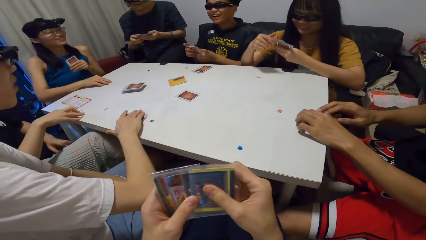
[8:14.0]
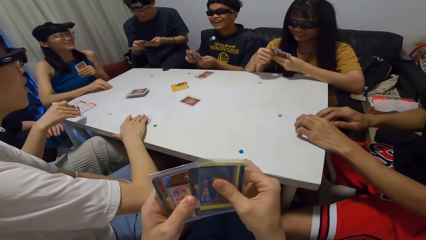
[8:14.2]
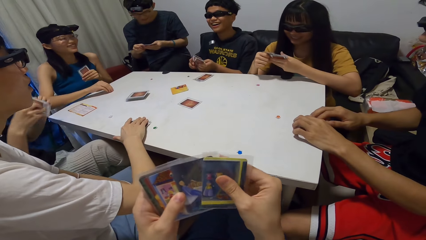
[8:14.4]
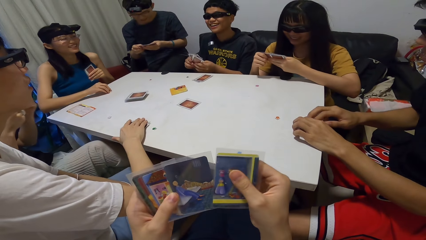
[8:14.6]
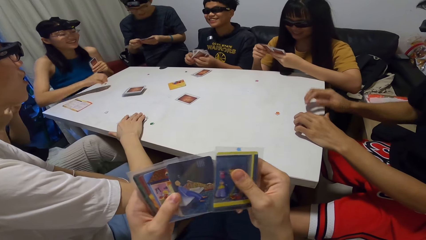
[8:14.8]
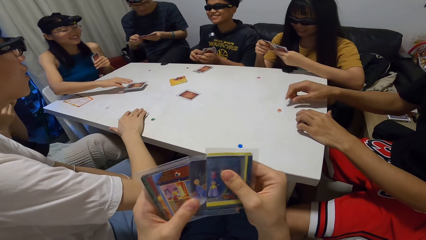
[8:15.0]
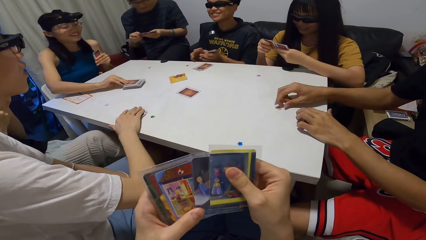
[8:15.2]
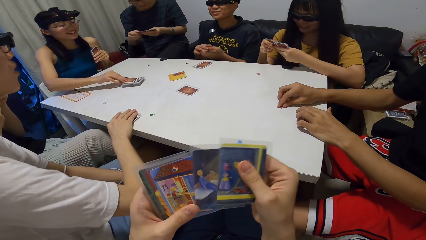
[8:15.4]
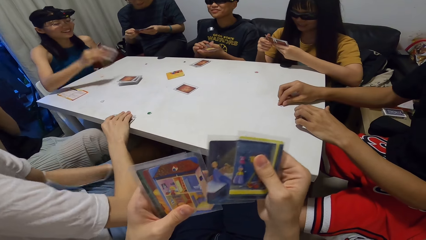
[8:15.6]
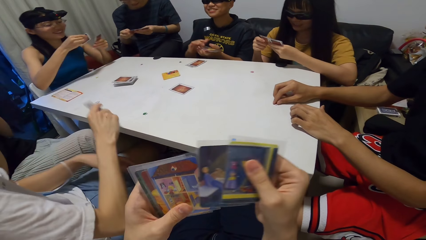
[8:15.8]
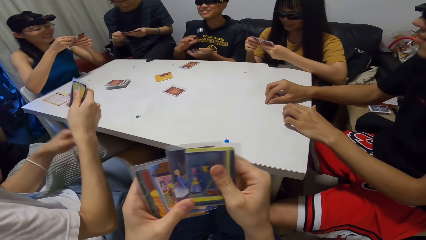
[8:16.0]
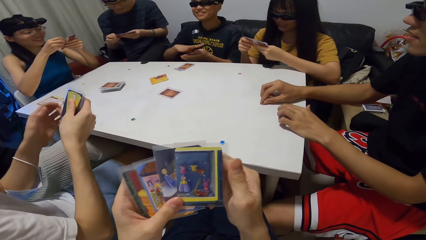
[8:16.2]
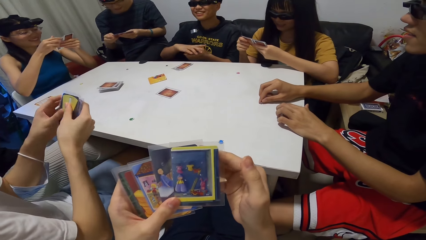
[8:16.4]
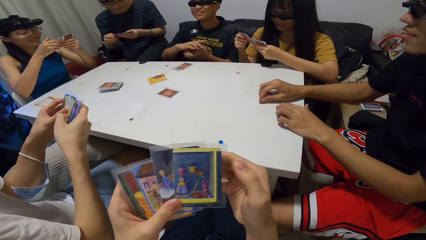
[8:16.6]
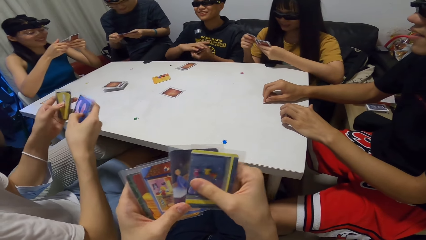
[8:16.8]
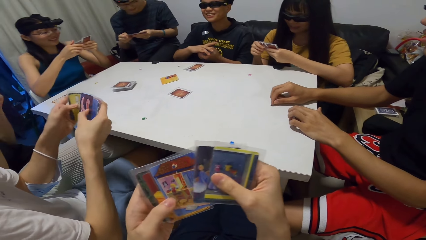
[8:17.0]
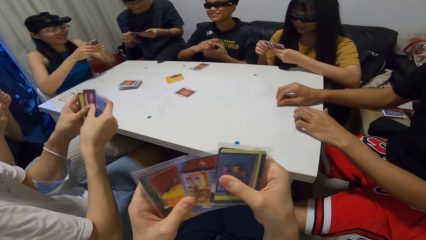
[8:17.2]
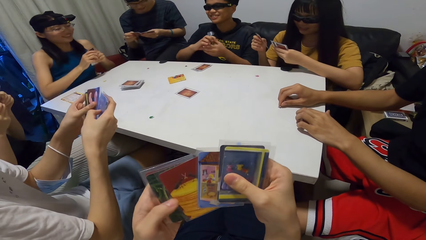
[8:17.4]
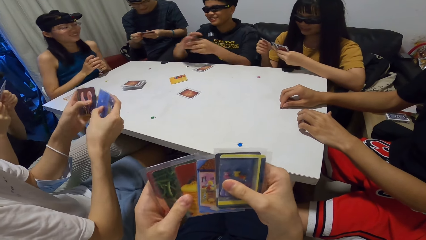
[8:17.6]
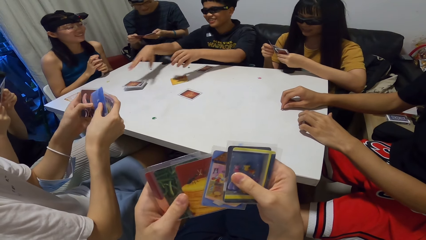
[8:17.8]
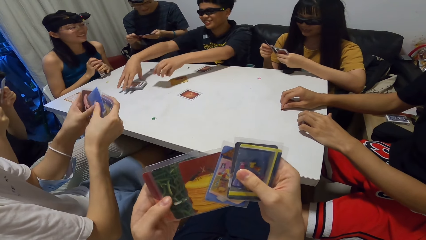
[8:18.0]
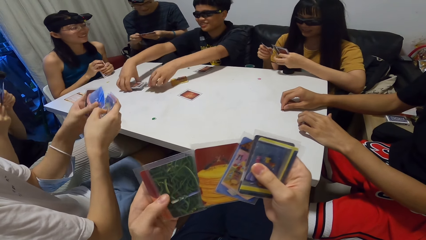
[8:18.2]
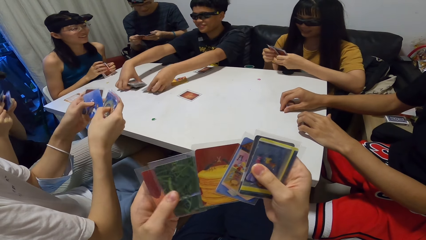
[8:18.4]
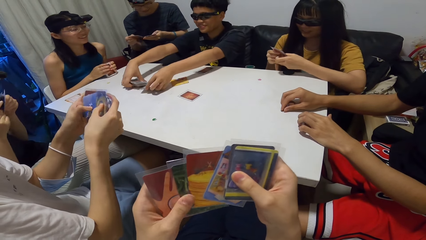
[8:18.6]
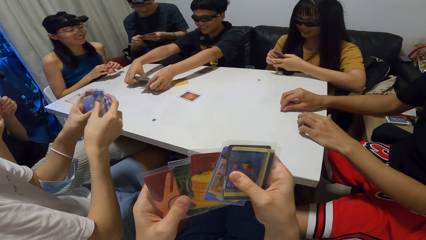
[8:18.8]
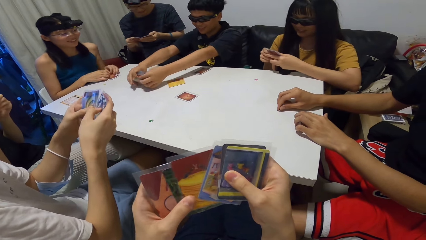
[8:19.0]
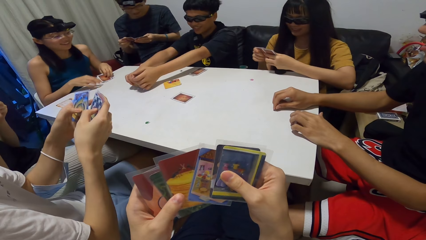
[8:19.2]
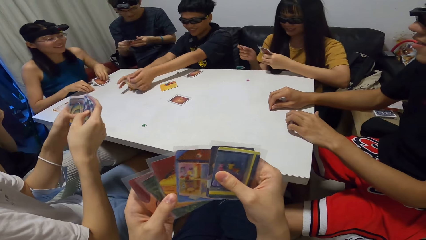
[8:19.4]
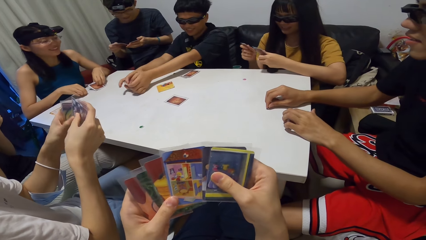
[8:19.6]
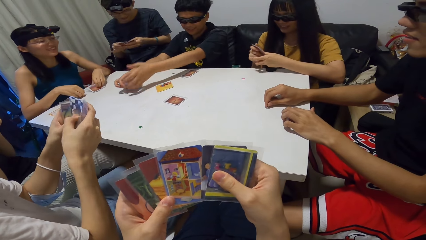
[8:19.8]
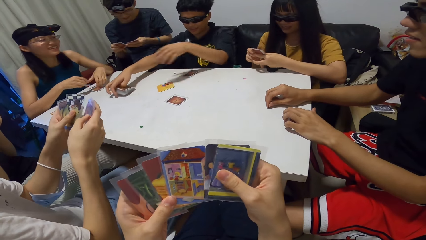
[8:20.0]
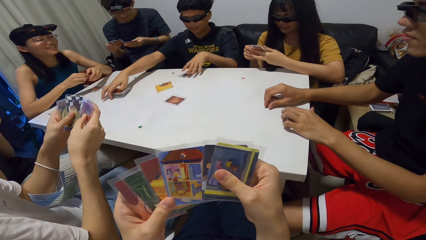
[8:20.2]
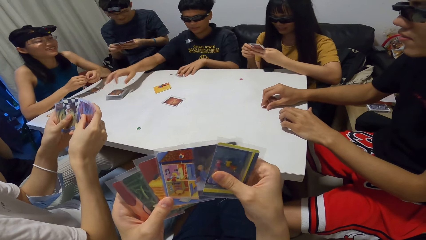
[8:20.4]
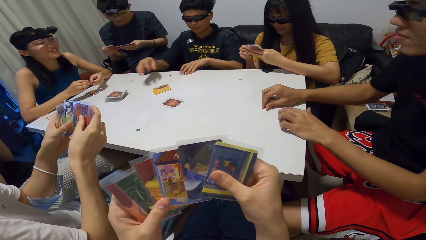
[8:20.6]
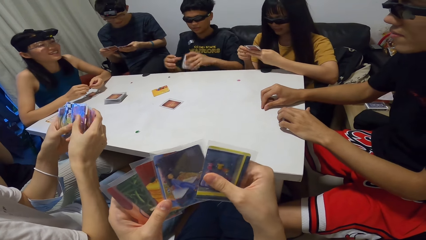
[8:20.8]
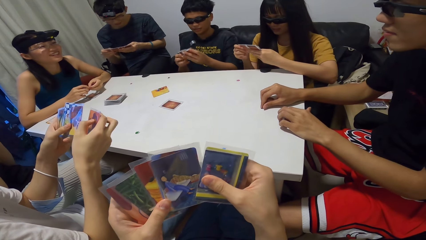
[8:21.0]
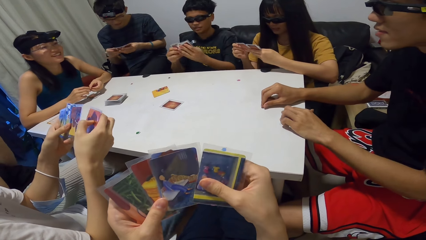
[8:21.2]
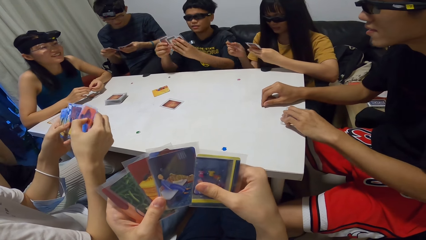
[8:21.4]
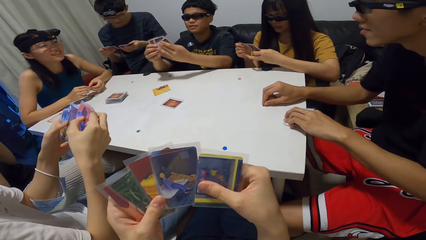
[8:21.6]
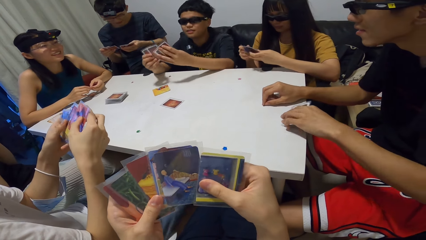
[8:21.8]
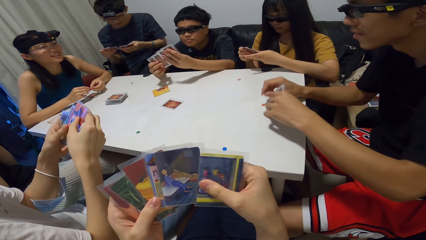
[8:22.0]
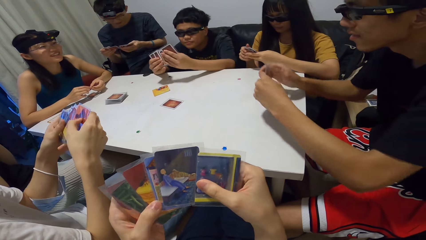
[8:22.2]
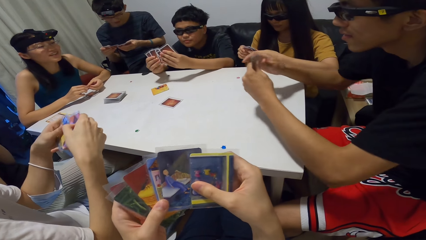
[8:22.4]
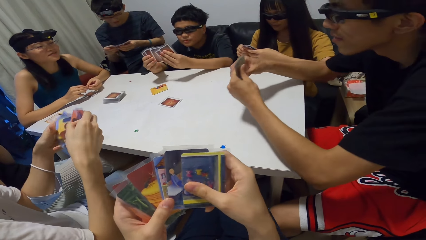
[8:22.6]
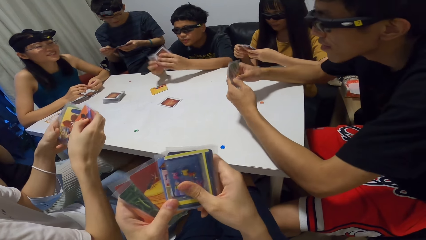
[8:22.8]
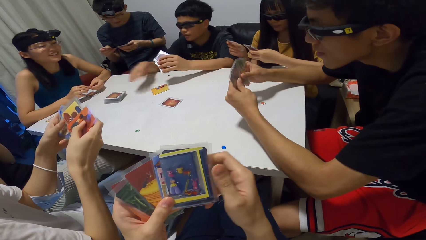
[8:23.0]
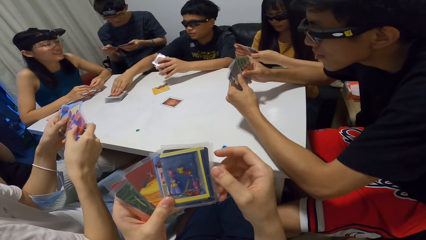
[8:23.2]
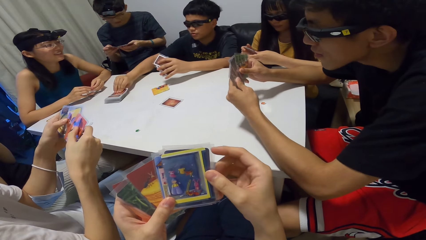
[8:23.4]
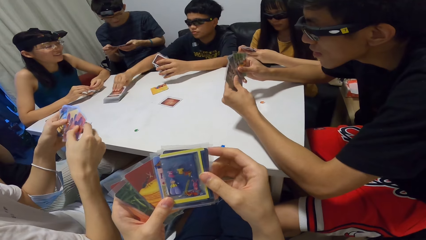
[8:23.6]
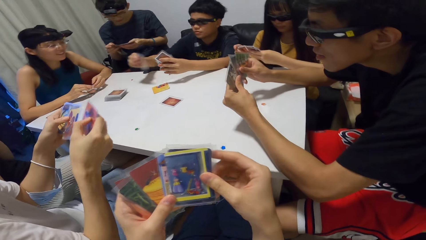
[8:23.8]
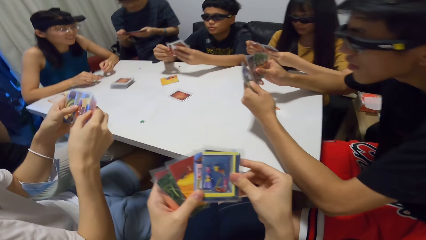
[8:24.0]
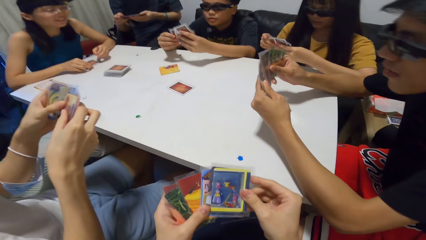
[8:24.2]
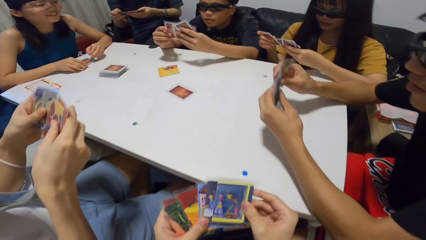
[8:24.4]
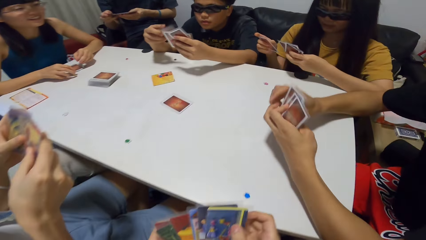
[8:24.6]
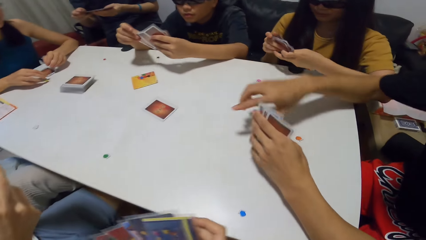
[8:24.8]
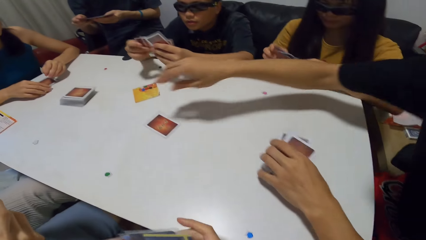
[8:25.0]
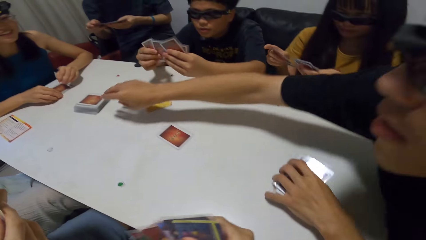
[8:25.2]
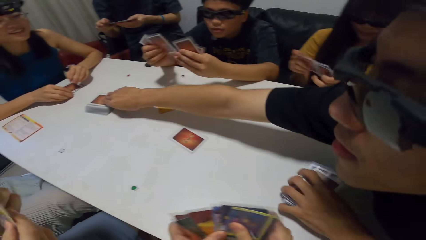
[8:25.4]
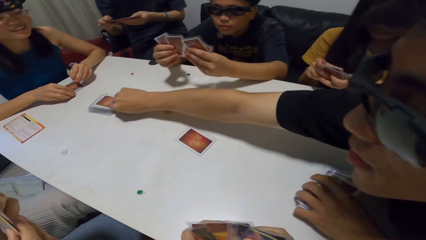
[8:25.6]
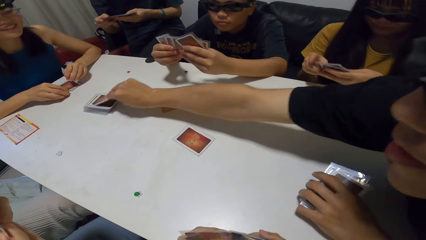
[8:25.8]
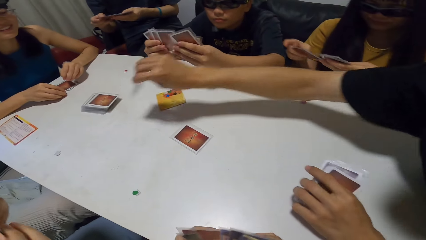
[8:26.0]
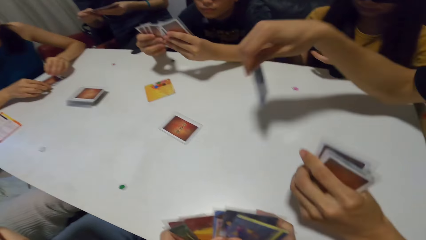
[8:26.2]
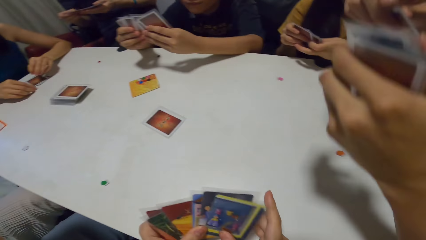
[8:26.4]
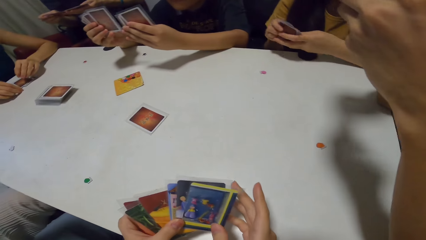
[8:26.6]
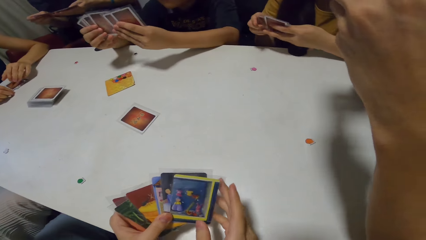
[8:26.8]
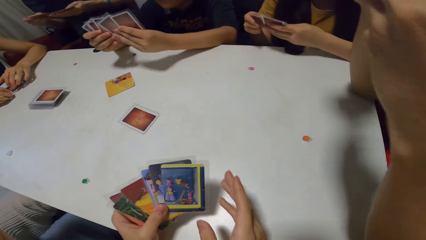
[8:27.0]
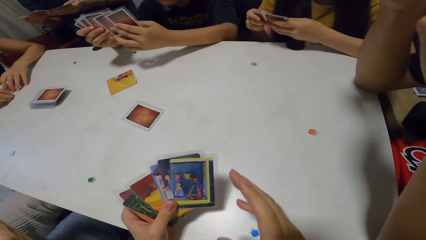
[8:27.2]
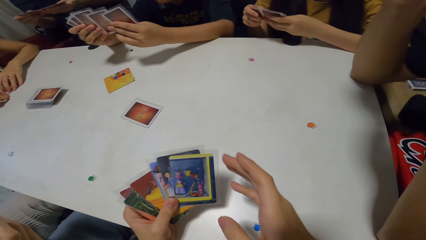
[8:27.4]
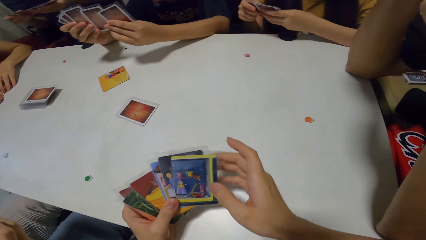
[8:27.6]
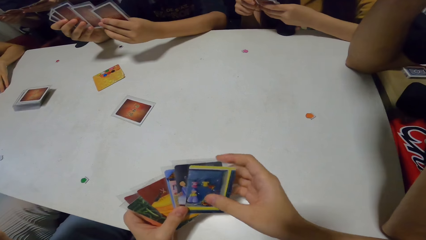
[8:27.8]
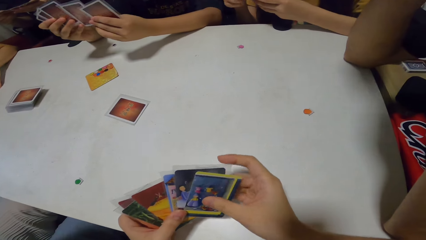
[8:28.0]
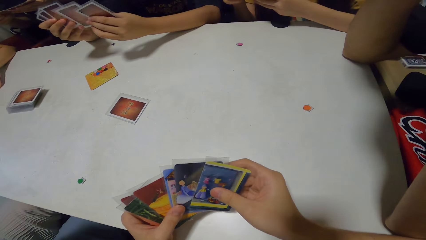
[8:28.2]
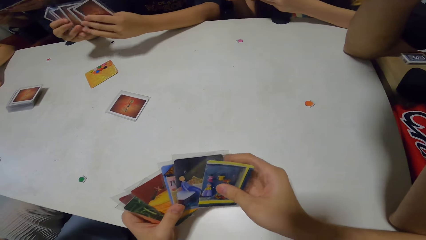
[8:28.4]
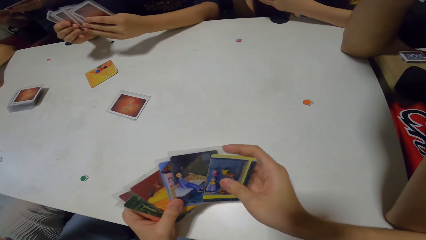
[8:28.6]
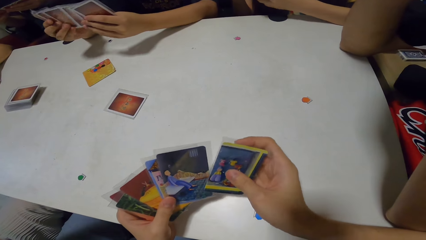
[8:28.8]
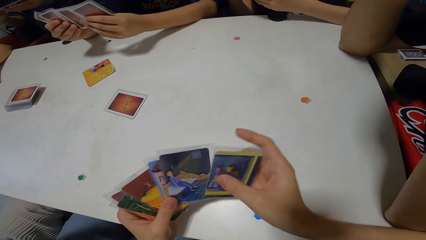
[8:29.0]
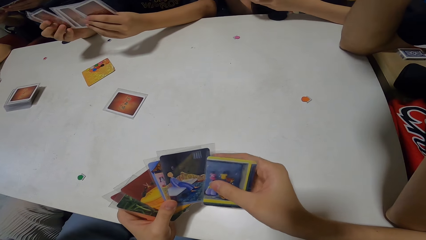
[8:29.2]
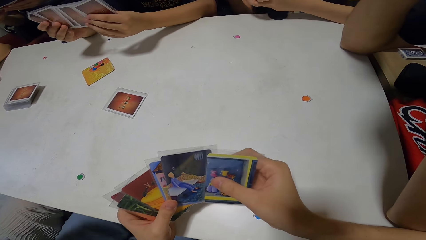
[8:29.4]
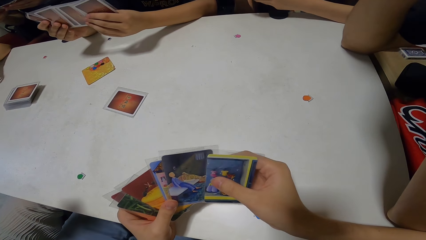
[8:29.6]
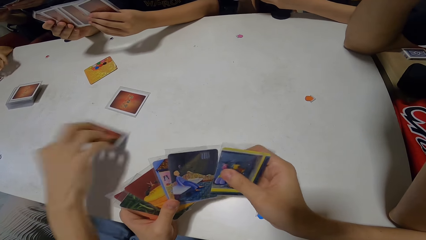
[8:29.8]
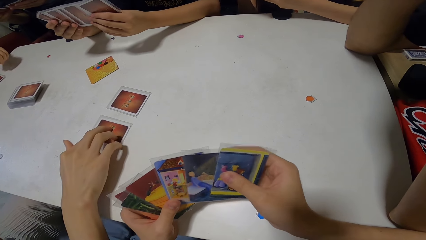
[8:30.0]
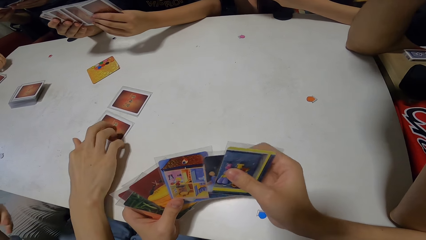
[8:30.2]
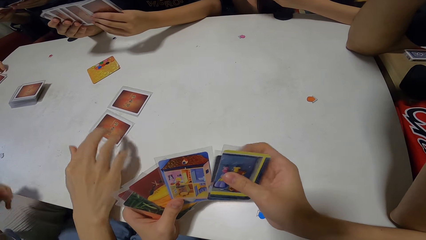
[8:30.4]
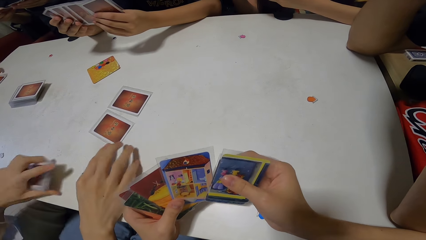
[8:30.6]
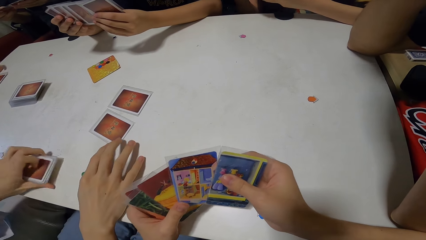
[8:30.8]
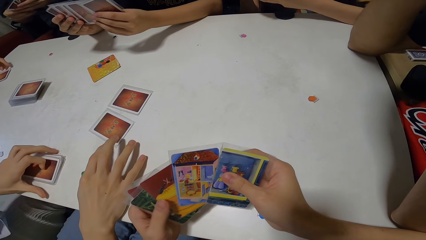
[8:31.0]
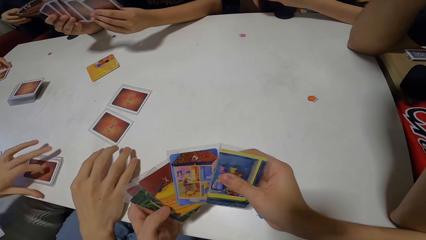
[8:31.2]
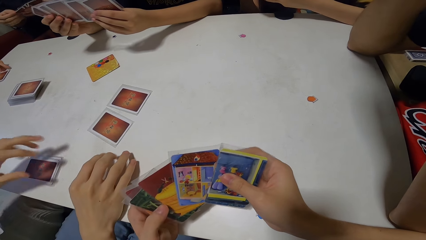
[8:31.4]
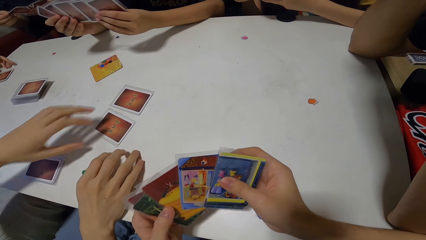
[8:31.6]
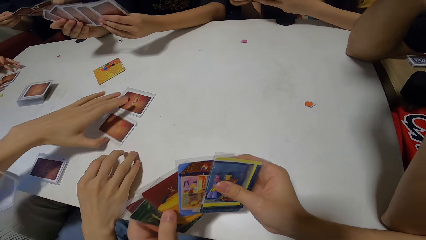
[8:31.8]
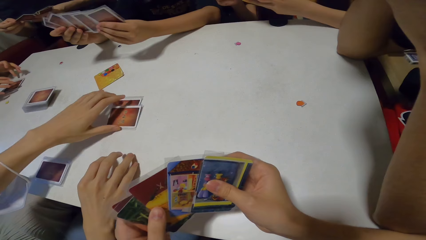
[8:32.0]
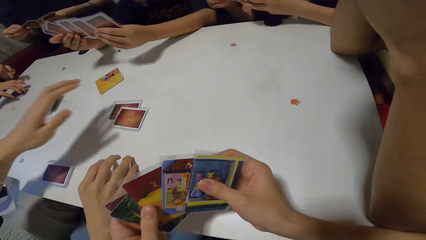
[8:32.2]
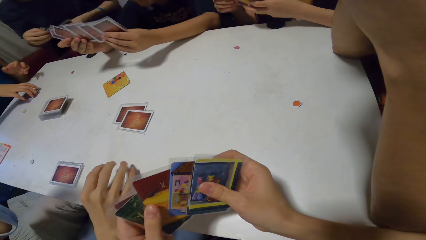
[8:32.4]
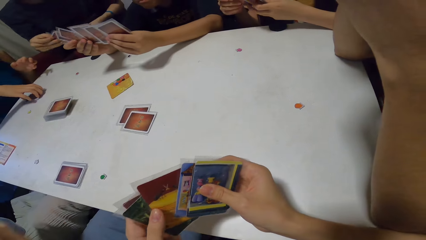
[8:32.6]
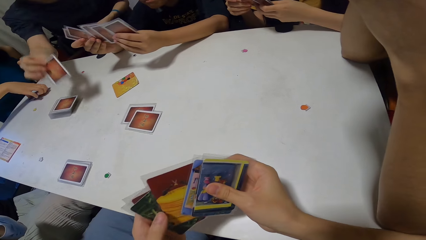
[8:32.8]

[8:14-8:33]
The camera wearer shuffles cards. A woman picks up the card. A man picks something. Another man shuffles the card. The camera wearer shuffles cards. A person picks cards on the table. The woman places the cards down. The second man shuffles the card. The camera wearer shuffles cards. Another man leans on the table. The first man leans on the table. The third man picks the card. Another person picks cards on the table. The third man shuffles the card. Another woman shuffles the card. The camera wearer shuffles the cards. A third person puts the card on the table.
